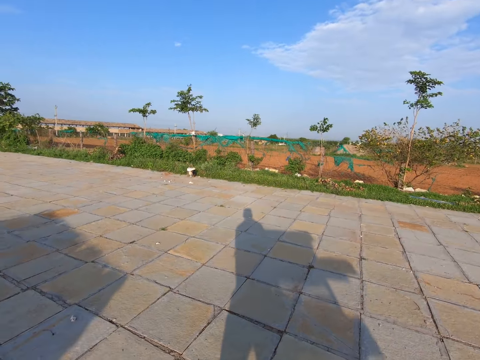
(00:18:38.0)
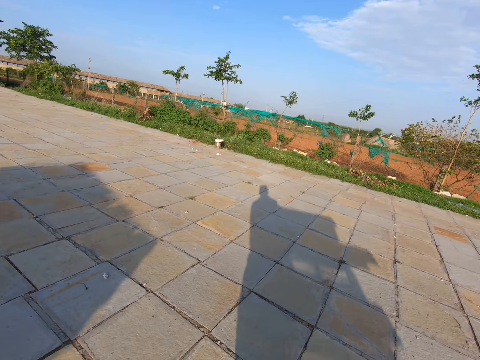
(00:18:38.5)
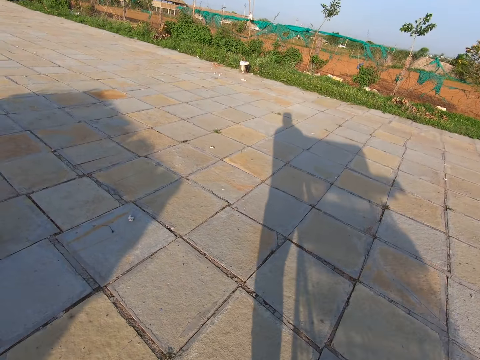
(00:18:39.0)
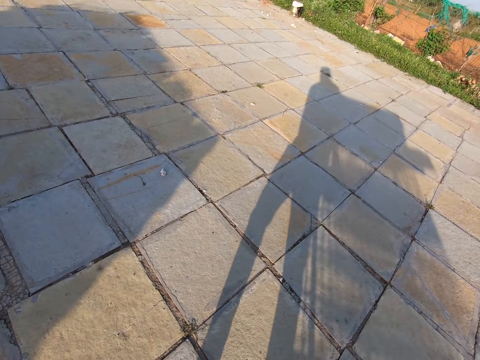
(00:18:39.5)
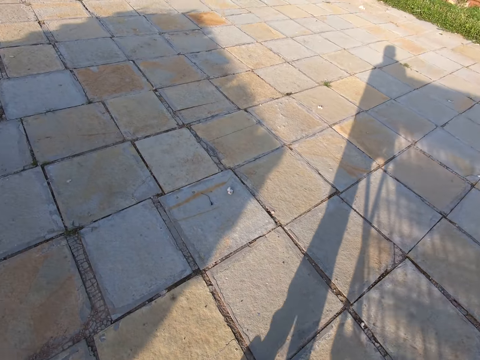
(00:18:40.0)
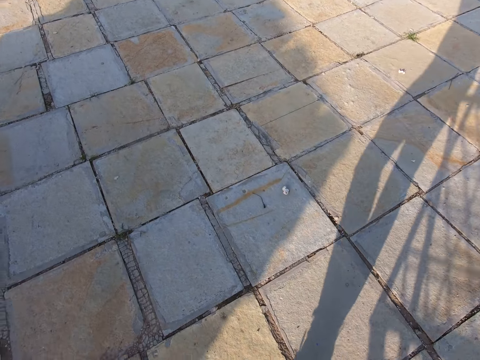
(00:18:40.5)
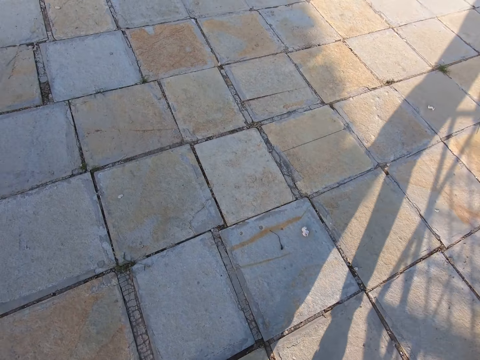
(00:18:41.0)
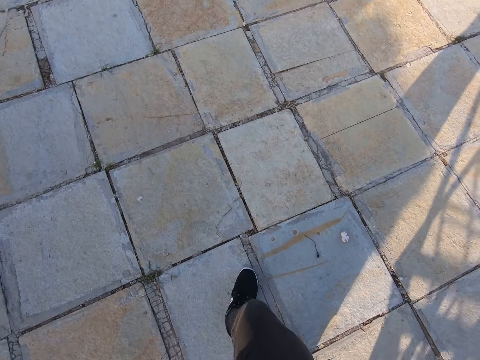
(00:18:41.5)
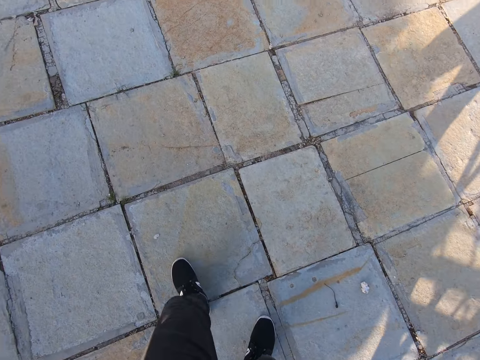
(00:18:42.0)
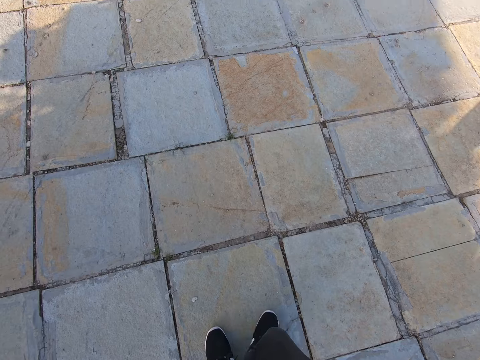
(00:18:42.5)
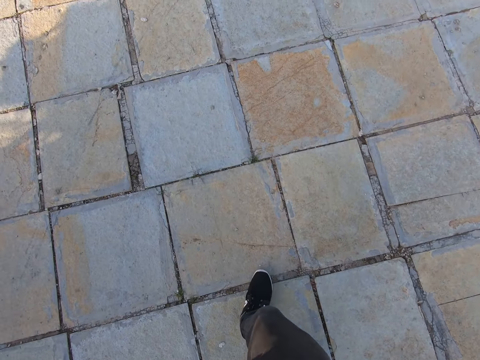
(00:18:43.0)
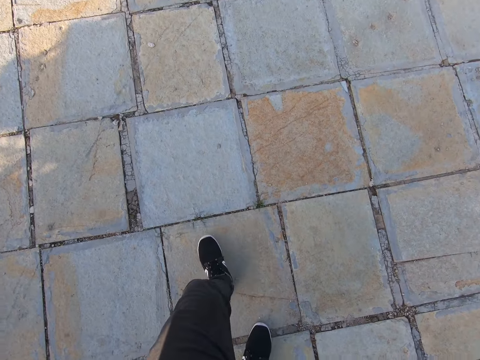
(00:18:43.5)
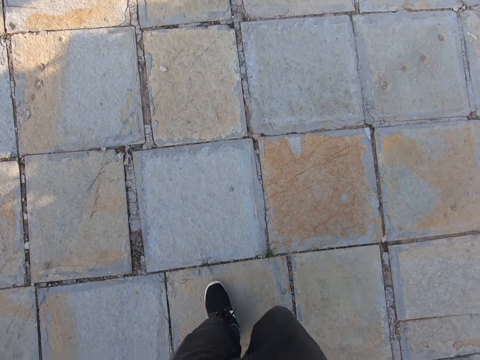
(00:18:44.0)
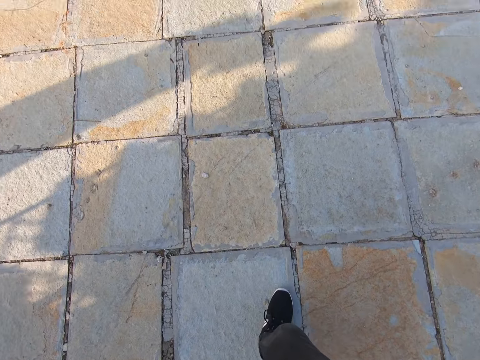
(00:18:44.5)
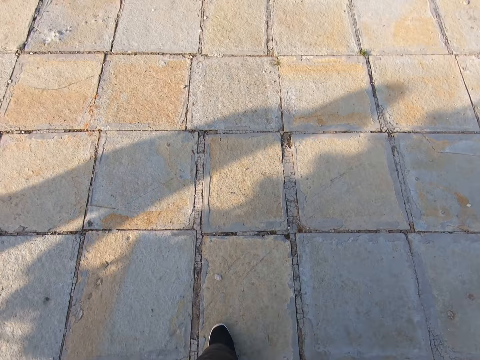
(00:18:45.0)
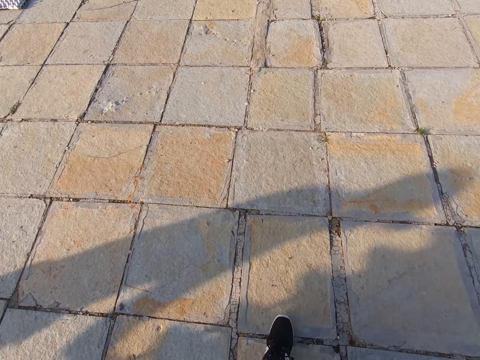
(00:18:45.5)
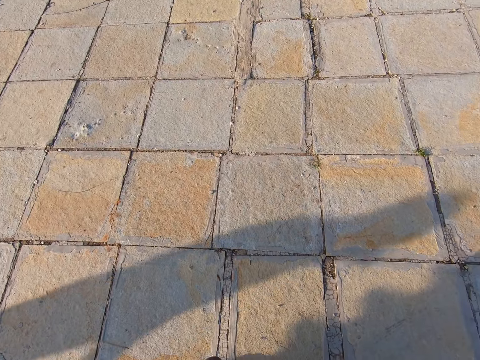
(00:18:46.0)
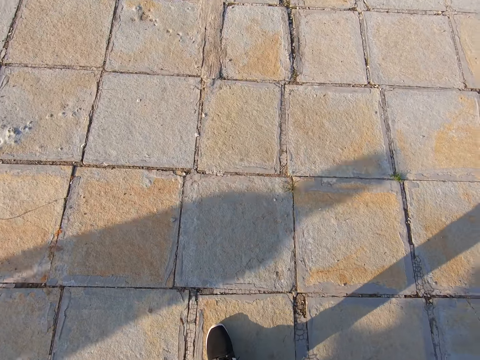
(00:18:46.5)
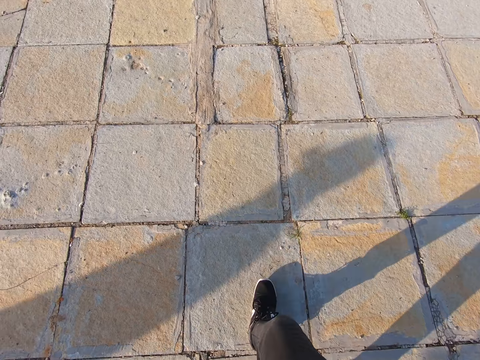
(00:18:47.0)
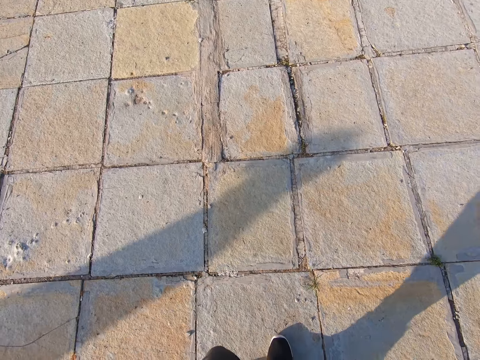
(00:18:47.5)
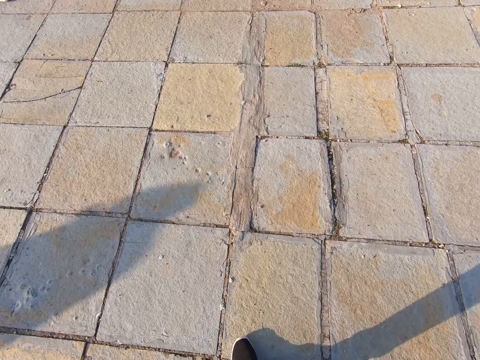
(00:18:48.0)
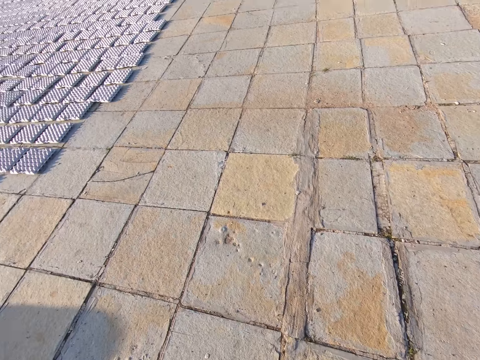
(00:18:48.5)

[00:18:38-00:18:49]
The camera wearer pulls a trolley. They talk.

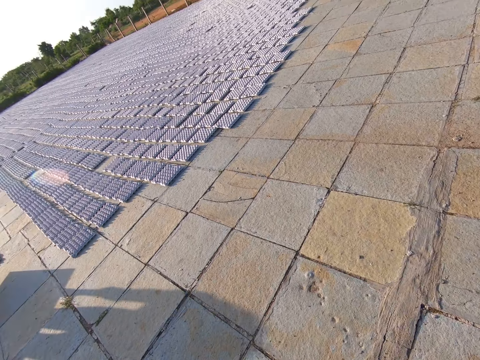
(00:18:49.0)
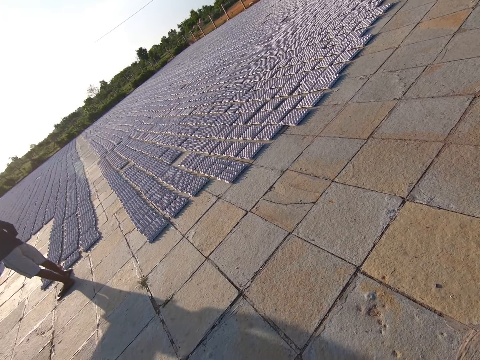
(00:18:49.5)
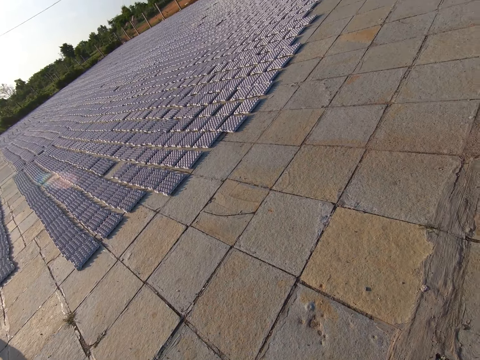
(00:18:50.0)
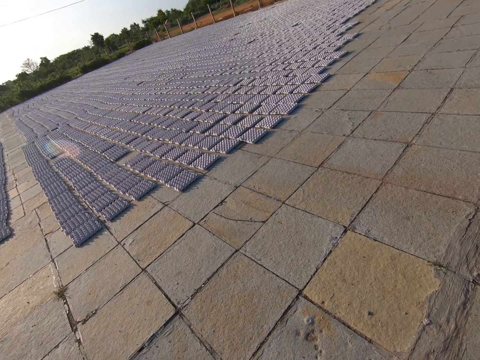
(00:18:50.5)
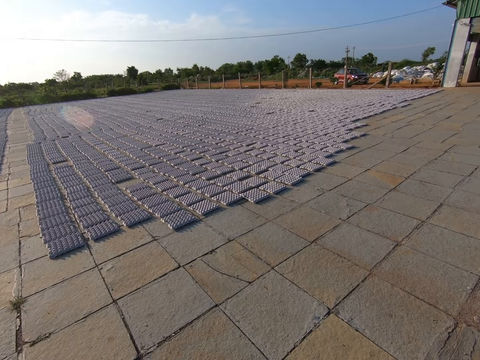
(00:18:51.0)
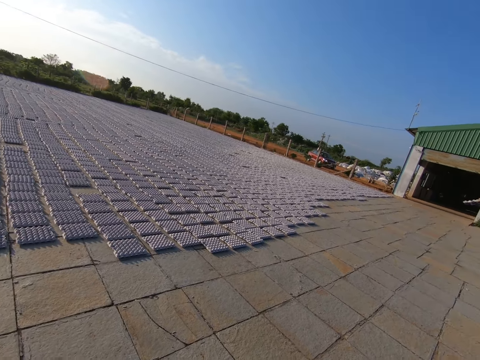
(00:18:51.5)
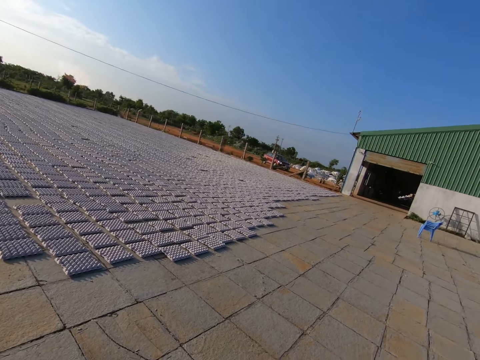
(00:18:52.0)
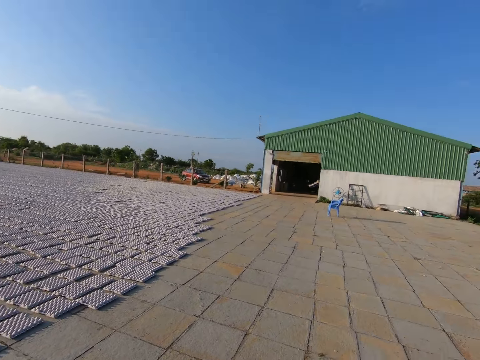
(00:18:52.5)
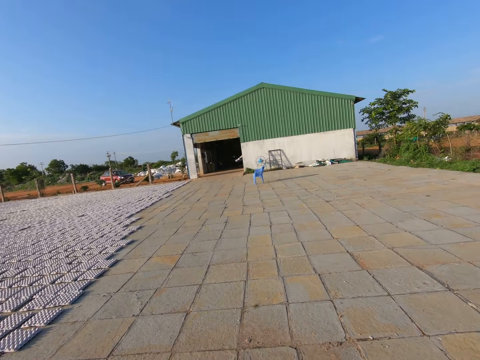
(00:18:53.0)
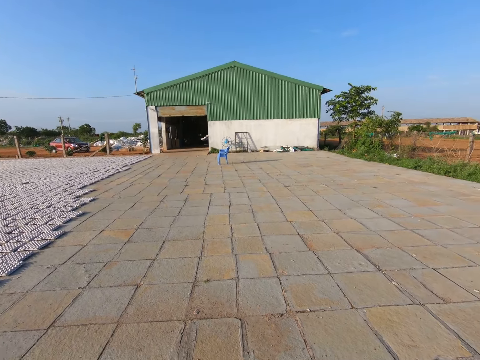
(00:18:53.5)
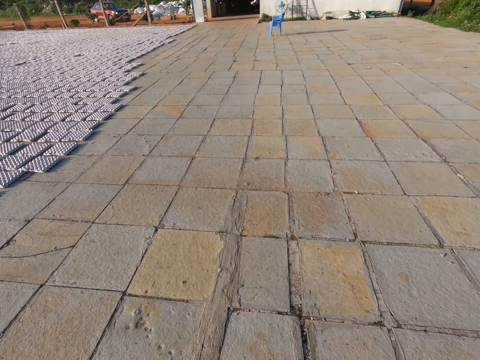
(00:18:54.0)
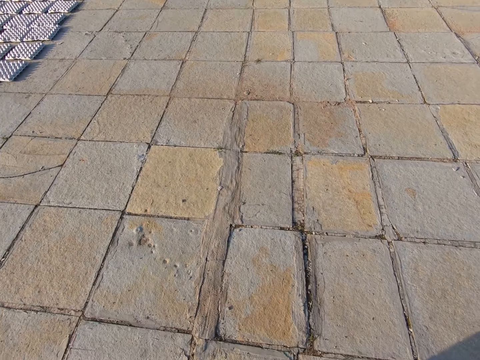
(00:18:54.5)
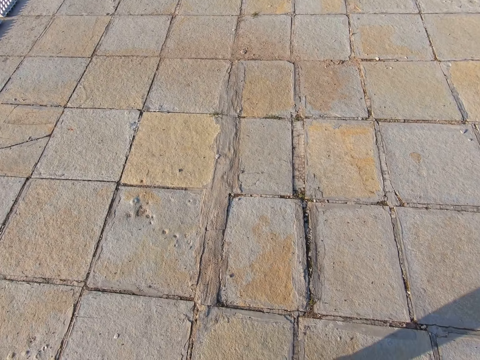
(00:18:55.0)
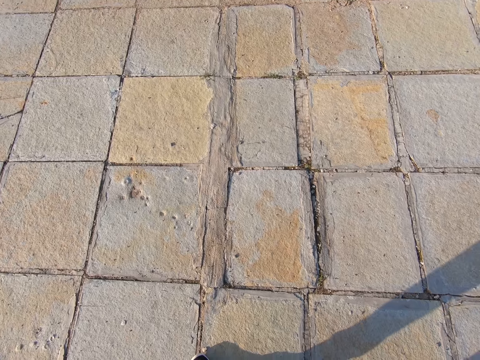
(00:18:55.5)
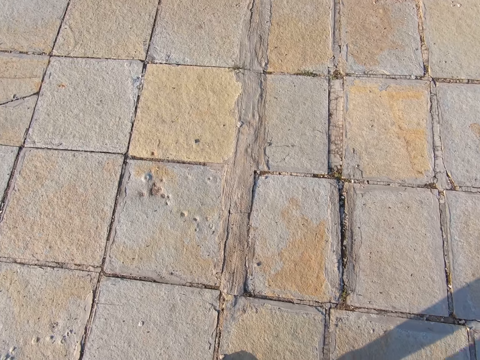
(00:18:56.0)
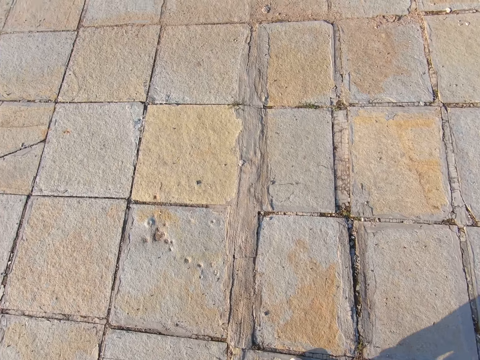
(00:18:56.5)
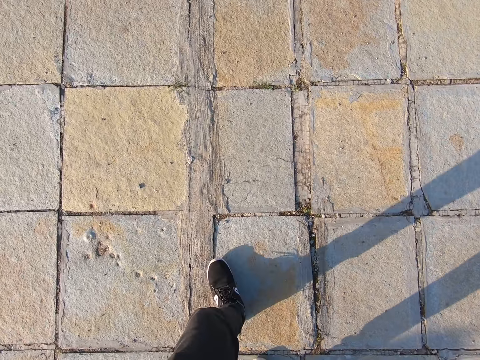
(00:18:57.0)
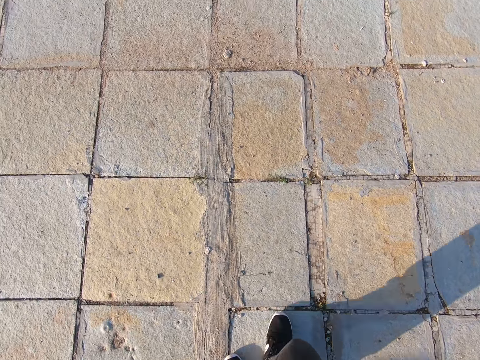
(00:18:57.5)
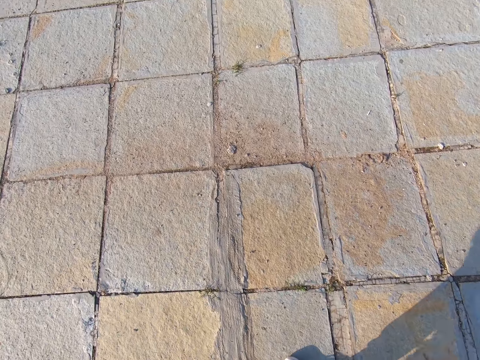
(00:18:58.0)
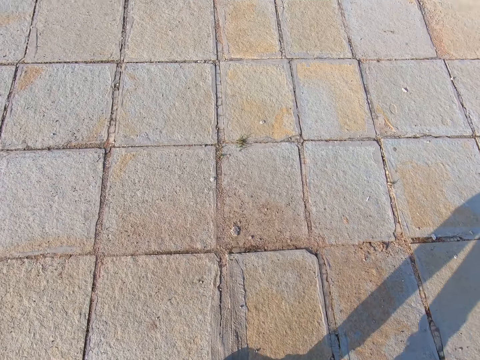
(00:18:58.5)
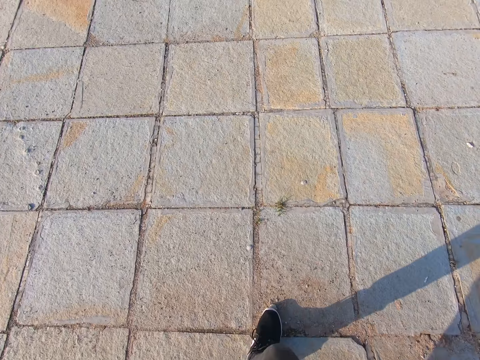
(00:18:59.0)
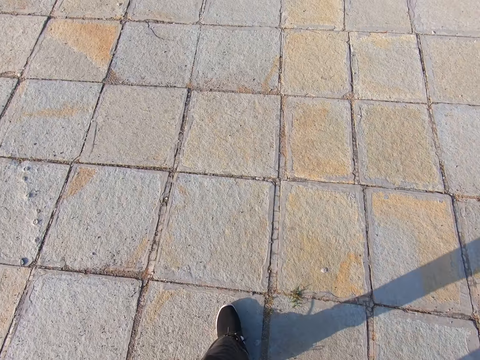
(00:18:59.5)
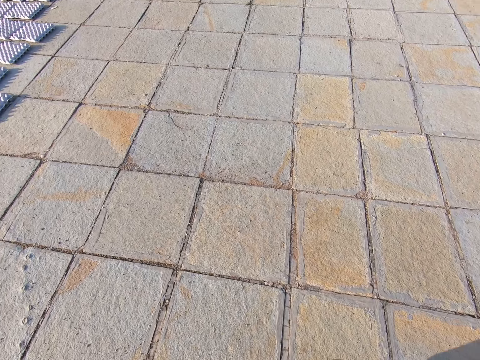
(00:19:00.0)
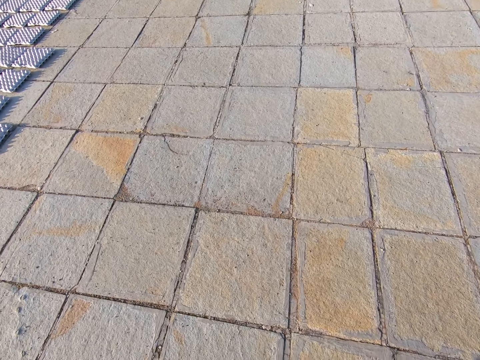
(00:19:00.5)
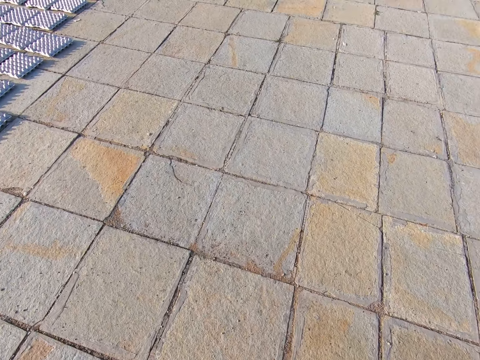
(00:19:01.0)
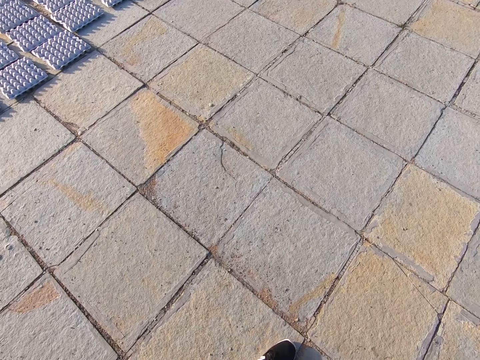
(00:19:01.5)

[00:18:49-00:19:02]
The camera wearer looks aside. They talk. They stop. They pull the trolley.

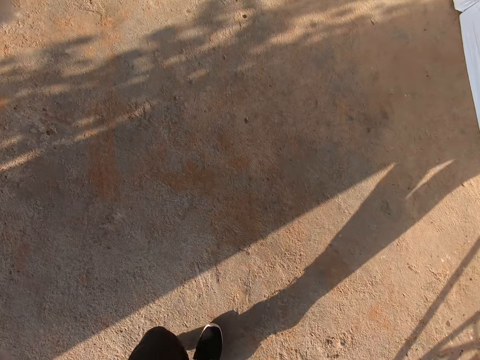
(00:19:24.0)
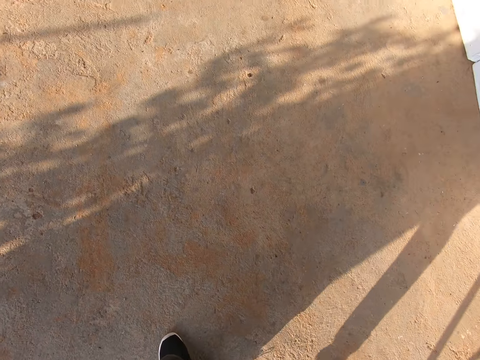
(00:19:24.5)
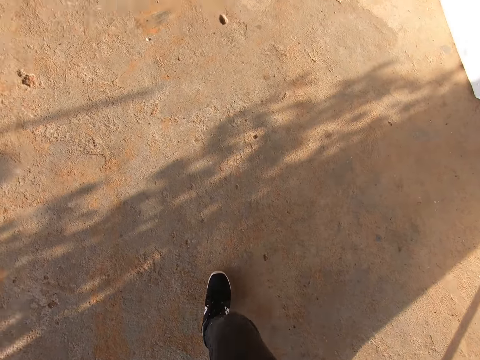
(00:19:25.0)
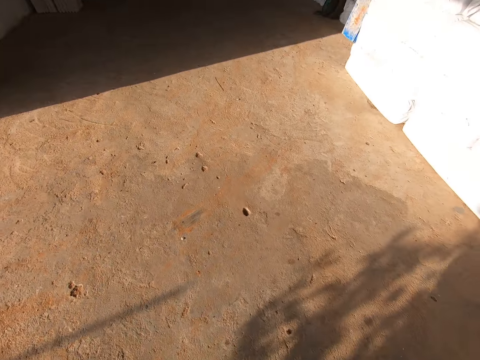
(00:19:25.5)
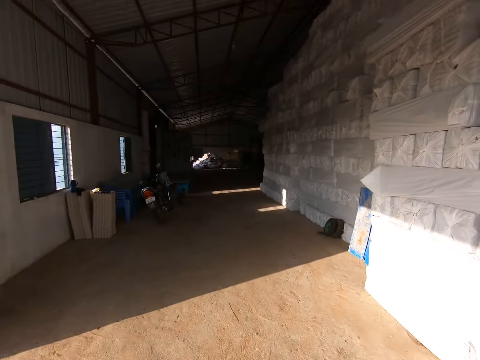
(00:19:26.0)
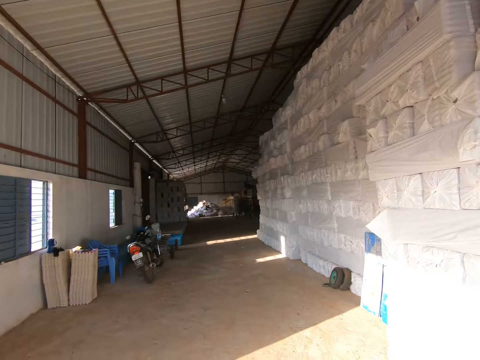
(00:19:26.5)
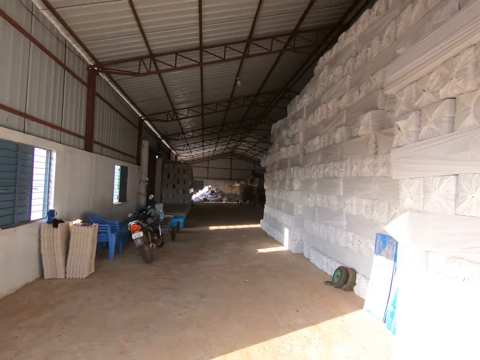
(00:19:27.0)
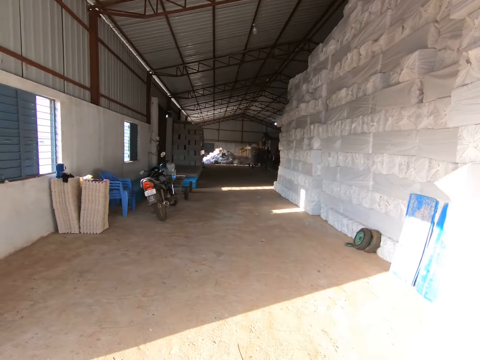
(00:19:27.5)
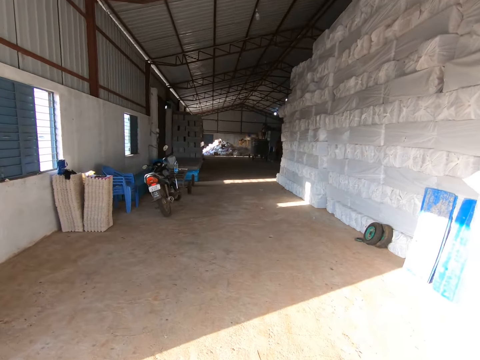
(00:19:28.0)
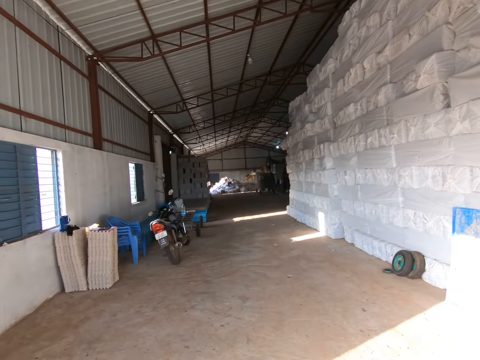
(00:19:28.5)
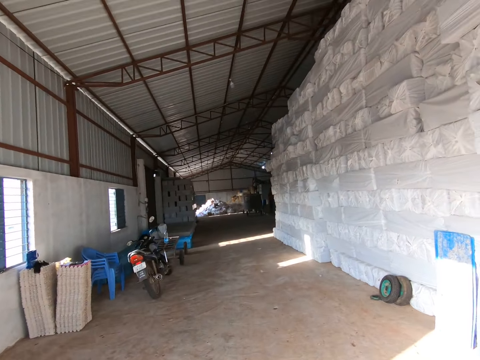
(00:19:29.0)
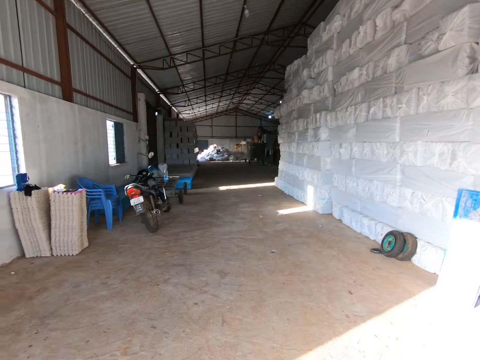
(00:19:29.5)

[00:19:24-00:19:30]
The camera wearer moves into a factory. They groan.
